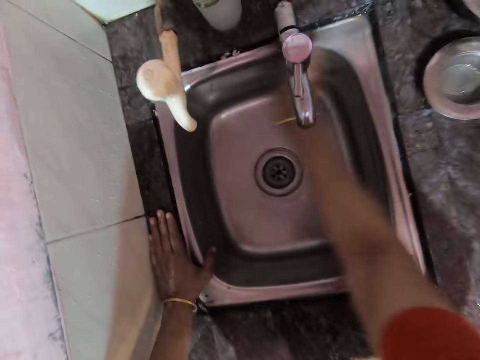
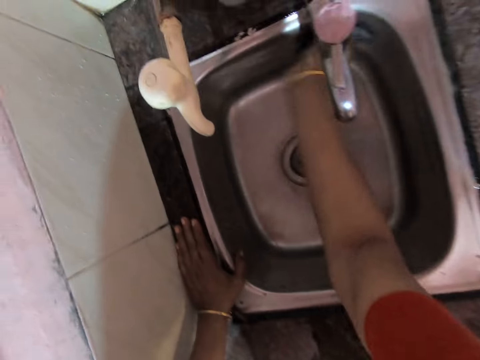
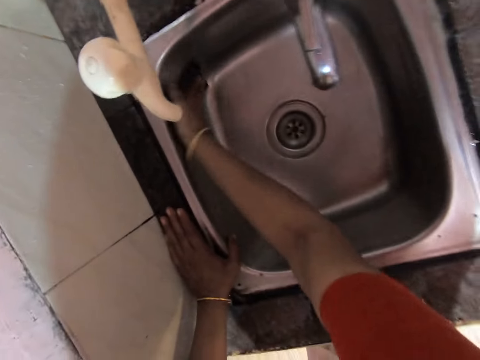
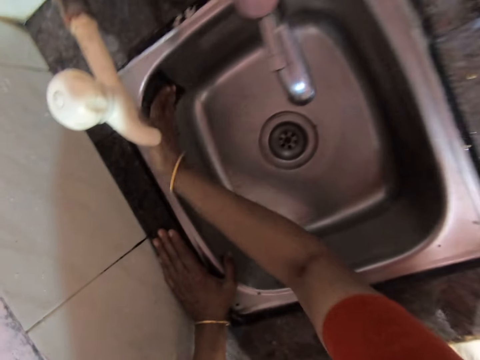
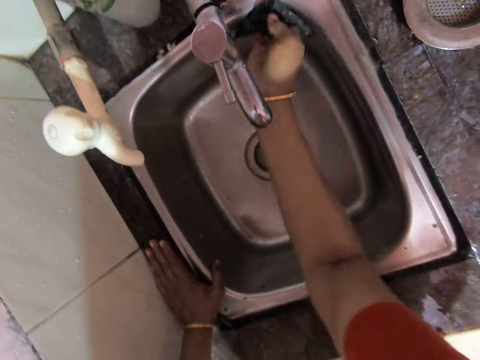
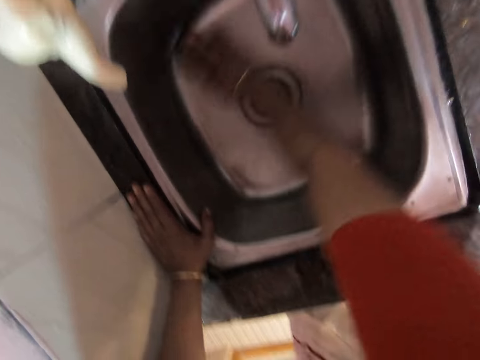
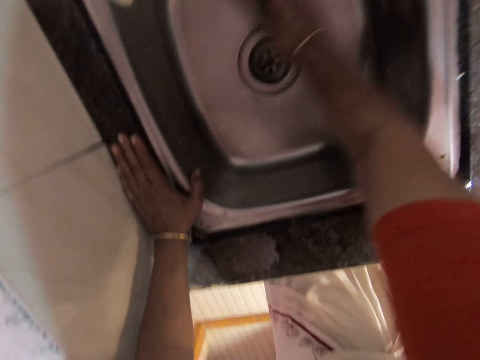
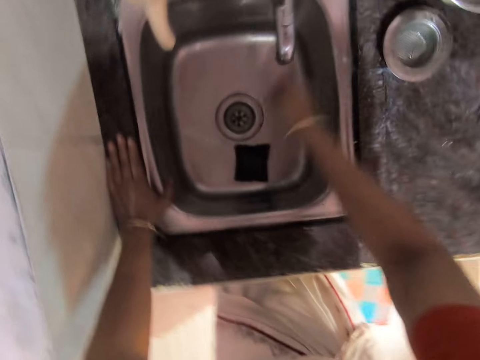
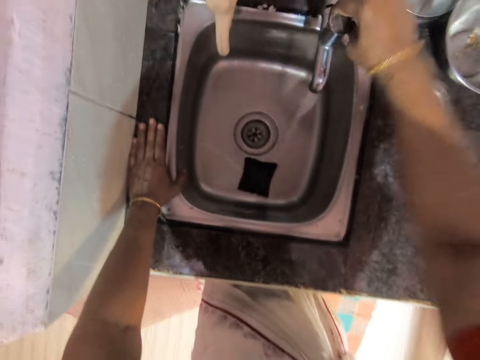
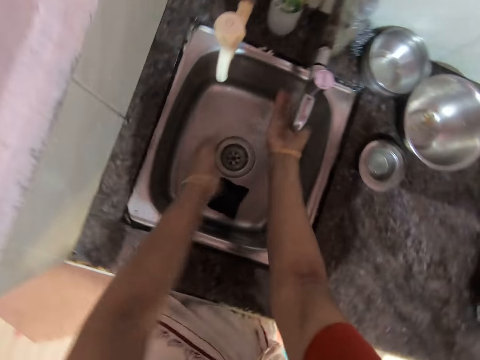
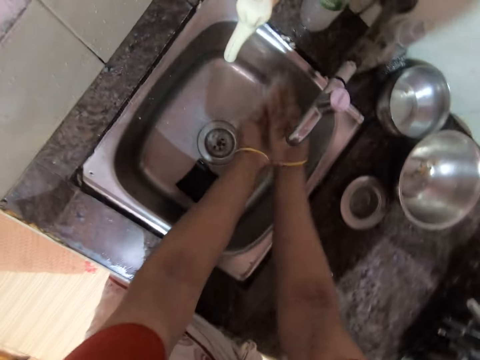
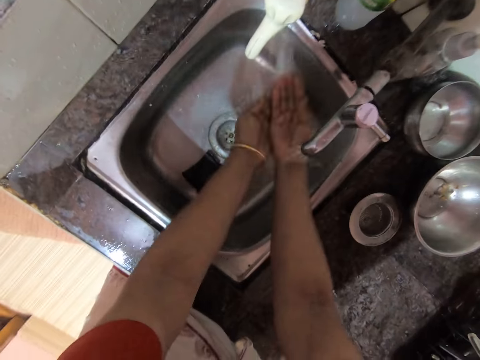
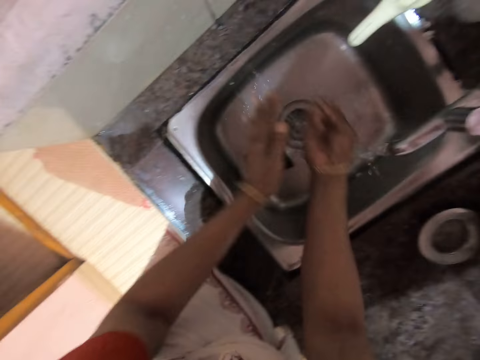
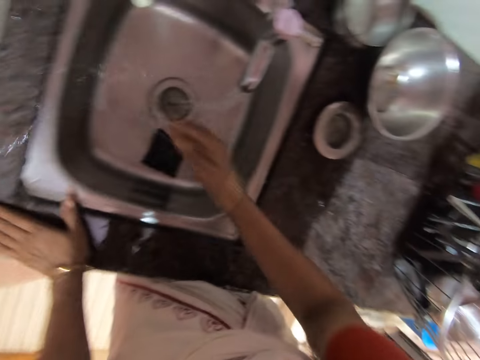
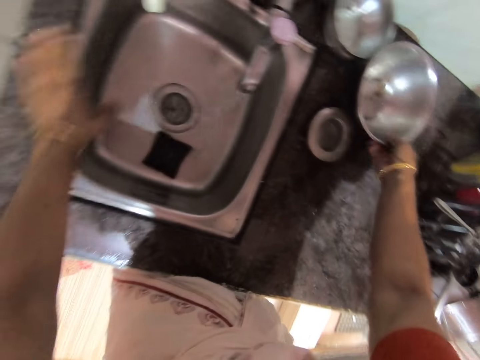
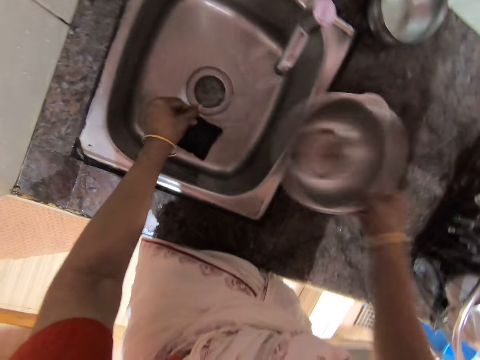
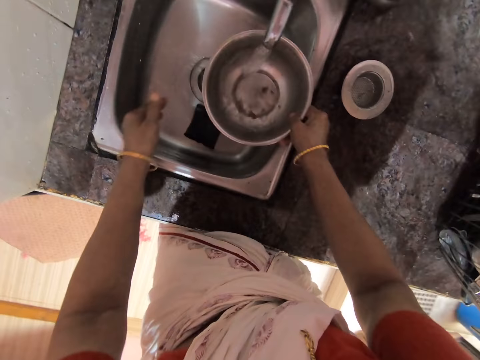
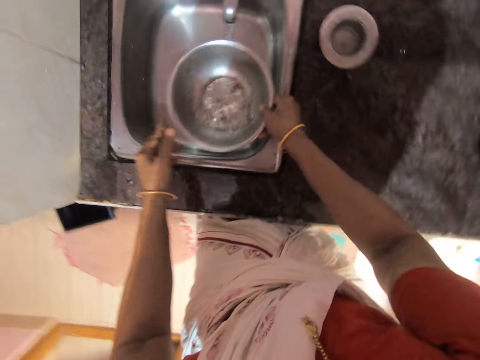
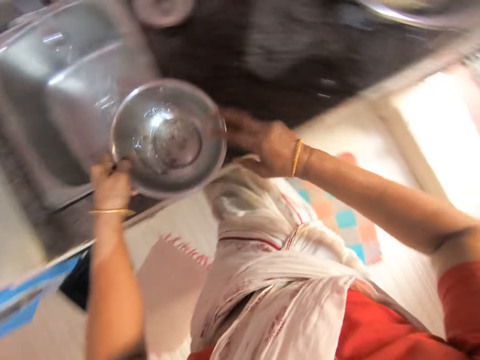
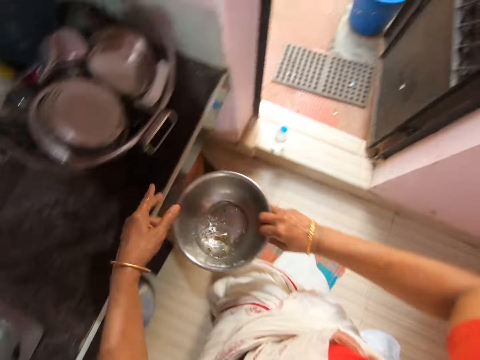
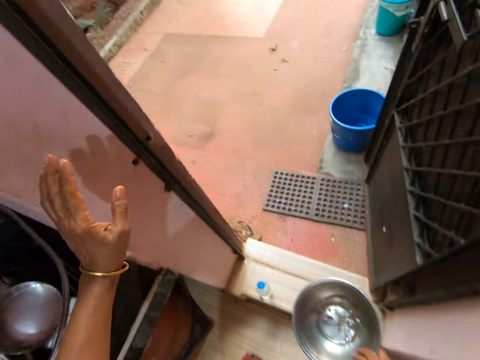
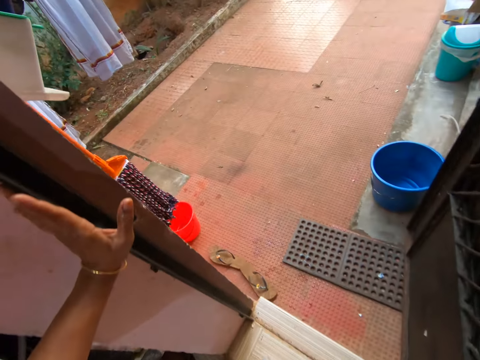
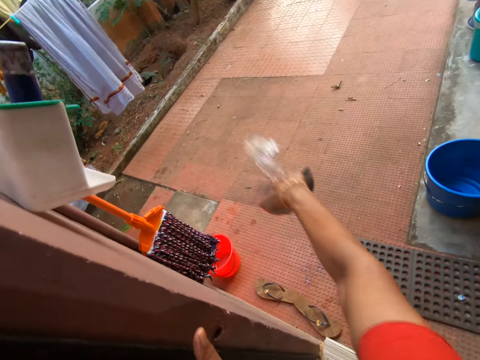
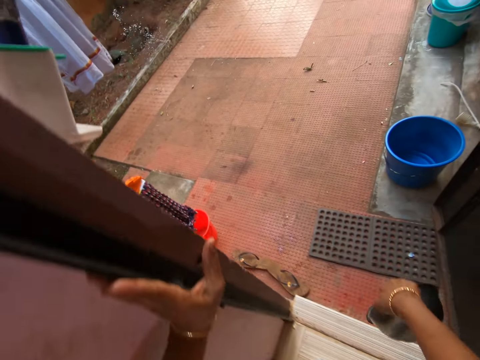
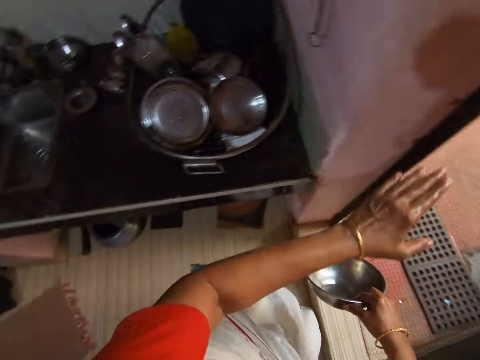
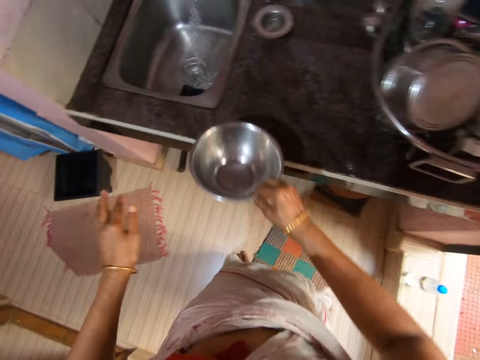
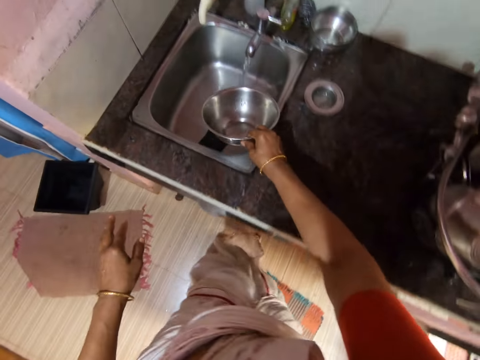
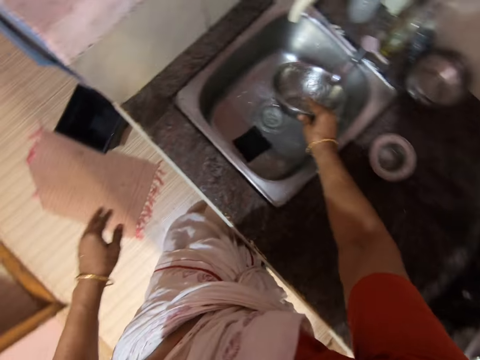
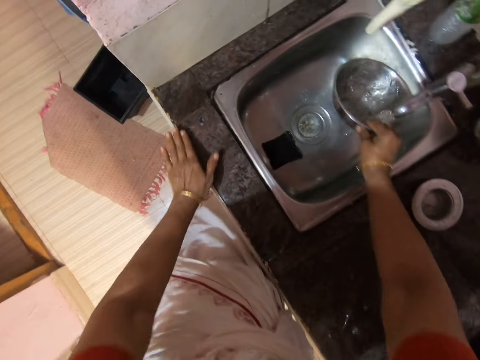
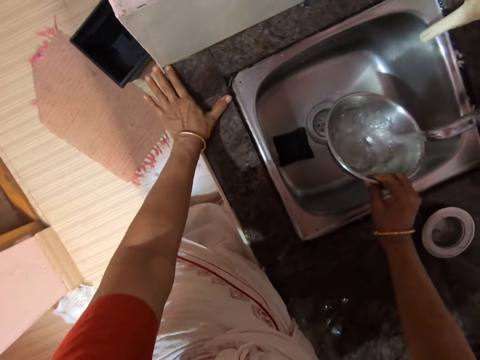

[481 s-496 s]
The camera wearer cleans the sink. He opens the tap. He throws water in the sink. He washes his hands. He picks up a bowl. He puts water from the sink in the bowl. He turns right. He walks forward. He pours out the water in the compound. He turns left. He walks forward. He puts water from the tap in the bowl.

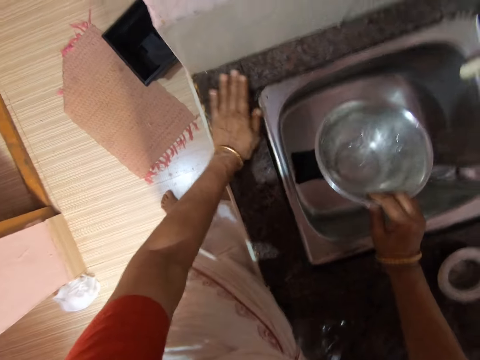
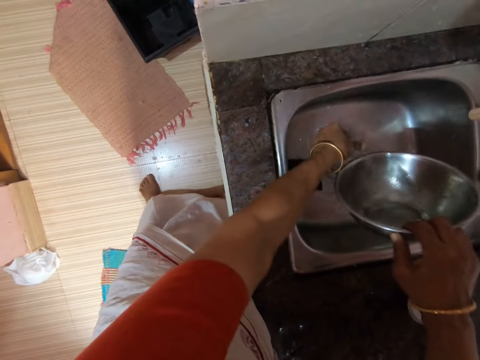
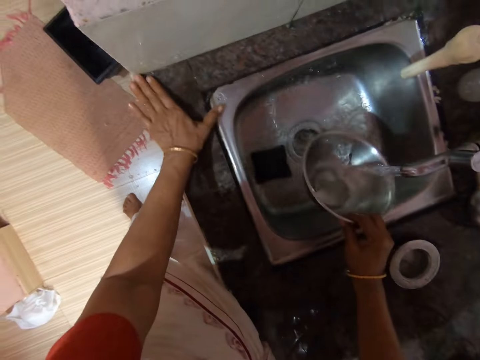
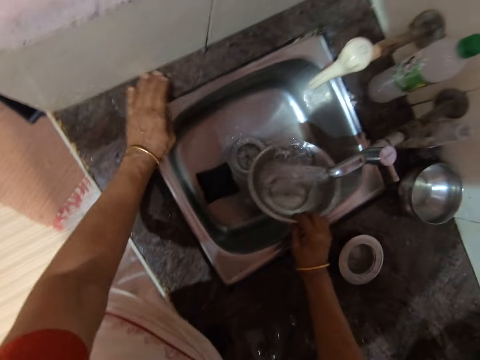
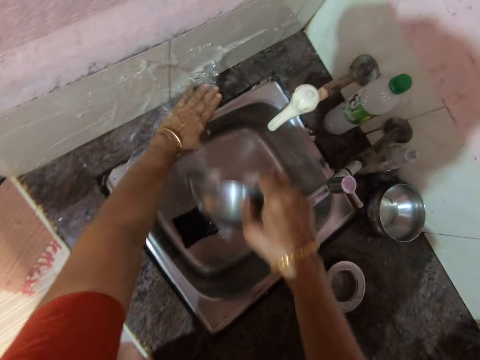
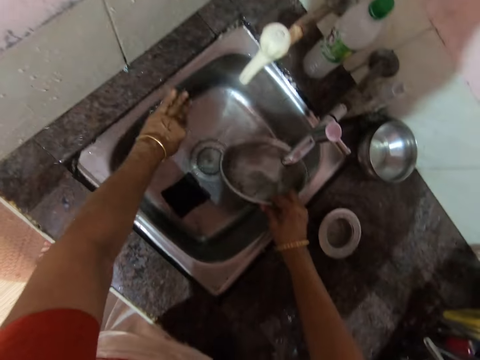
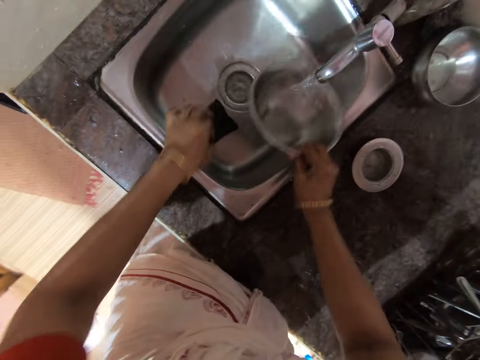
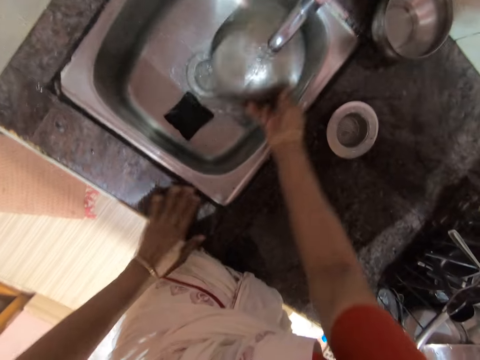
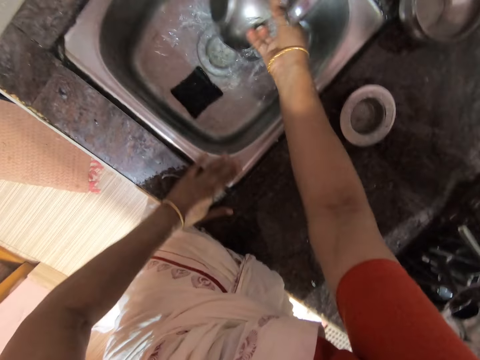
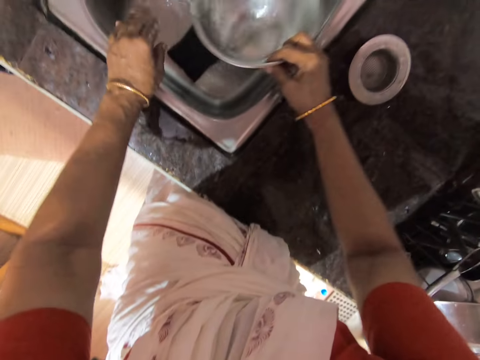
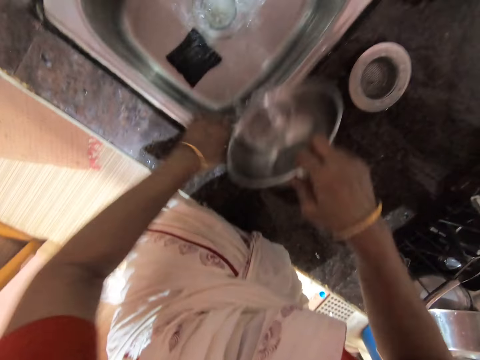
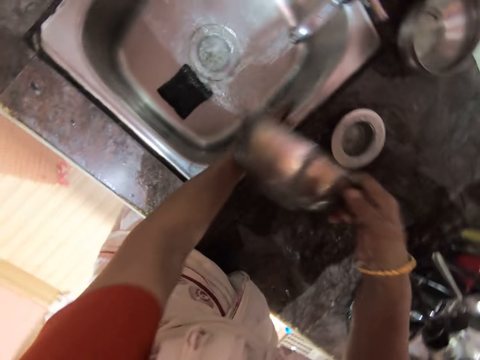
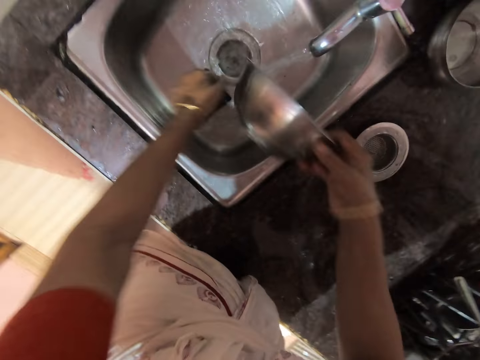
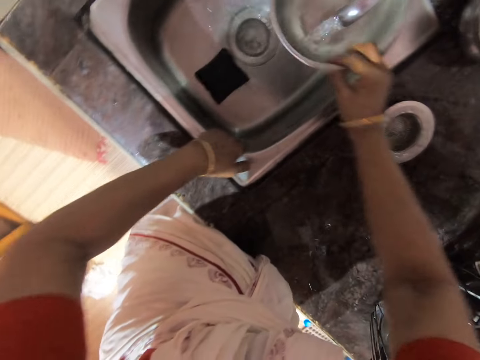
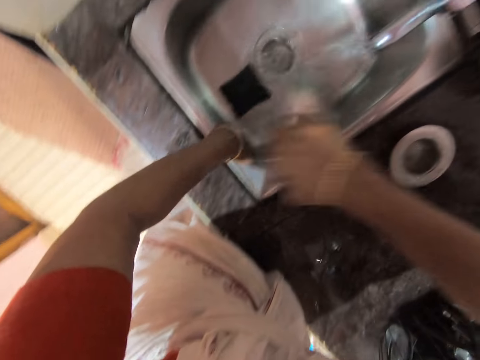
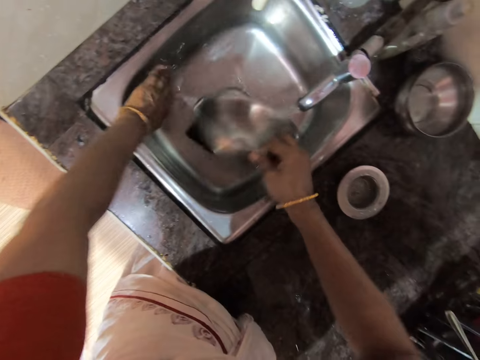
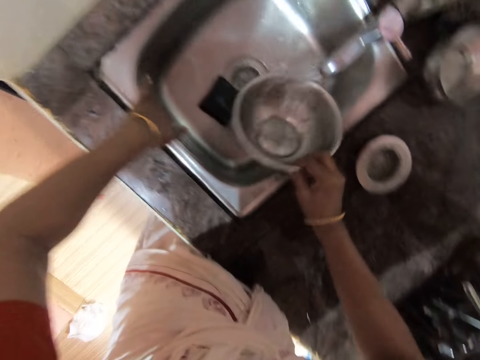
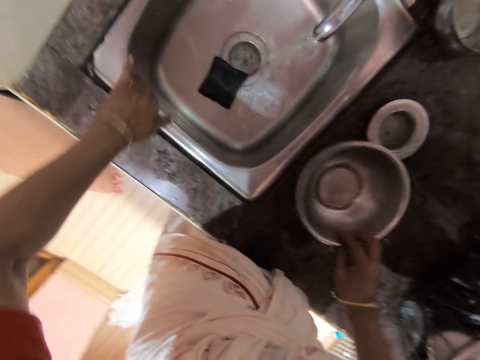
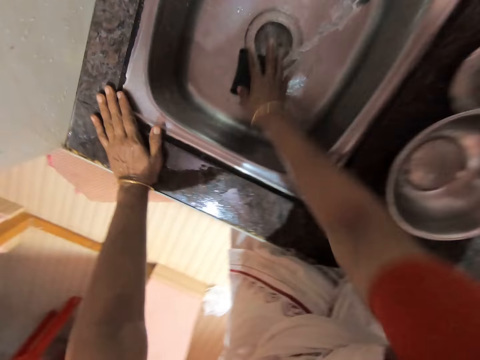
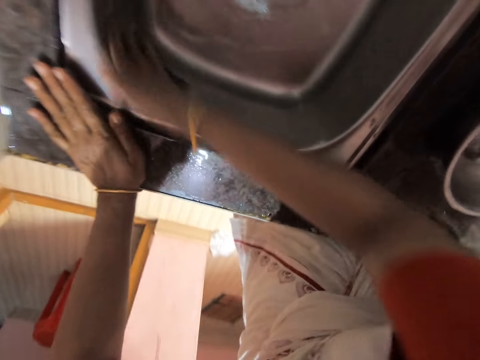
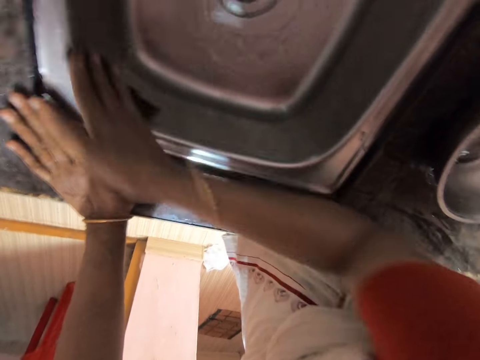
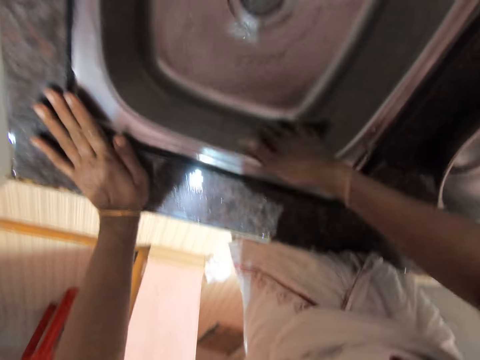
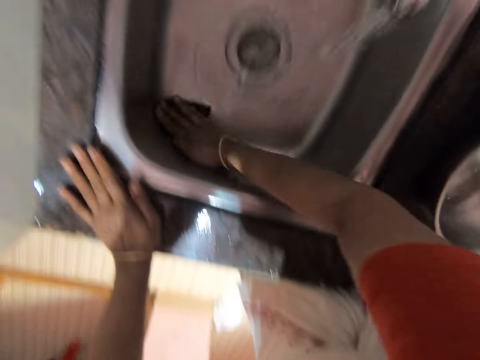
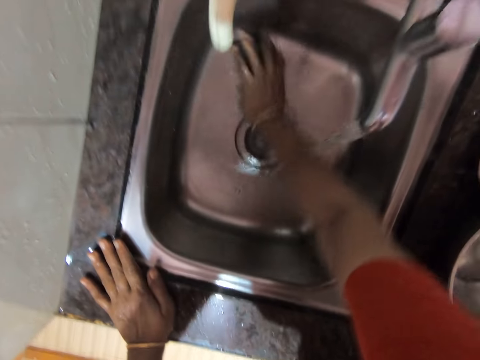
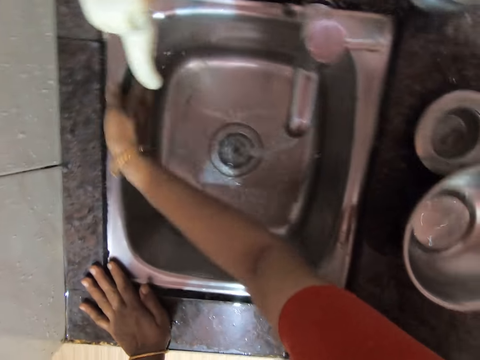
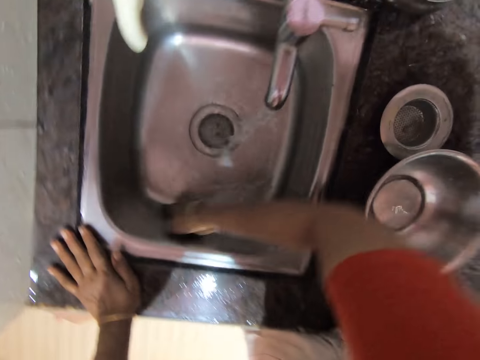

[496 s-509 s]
The camera wearer pours water in the sink. They put water in the bowl. They pour water on the sink. They clean the side of the sink. They put water in the bowl. They pour water in the sink. They put water in the bowl. They pour water on the sink. They put water in the bowl. They pour water in the sink. They put water in the bowl. They put the bowl or cooking pot down. They scrub the surface of the sink.
